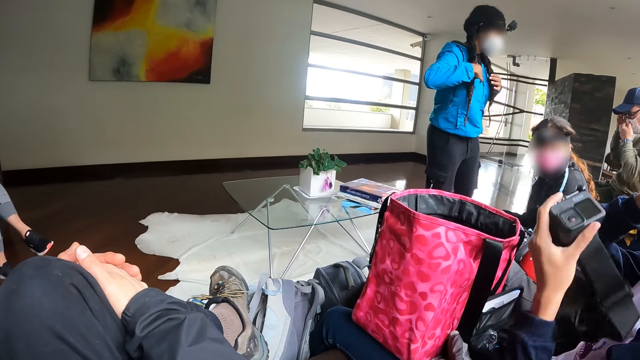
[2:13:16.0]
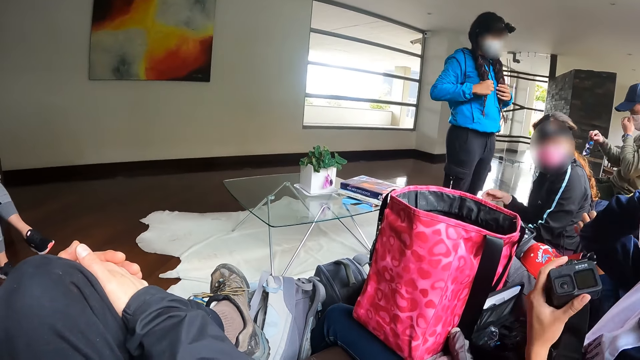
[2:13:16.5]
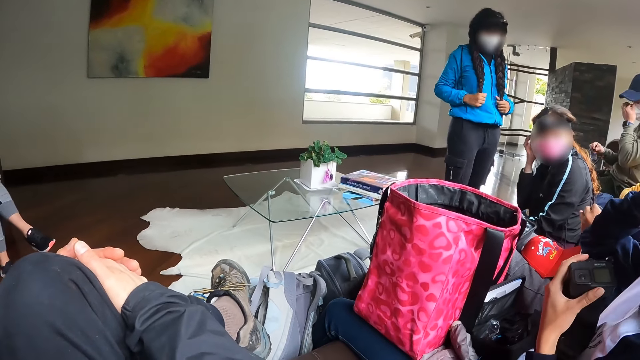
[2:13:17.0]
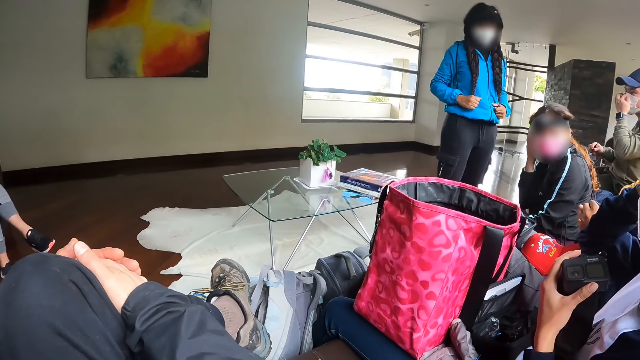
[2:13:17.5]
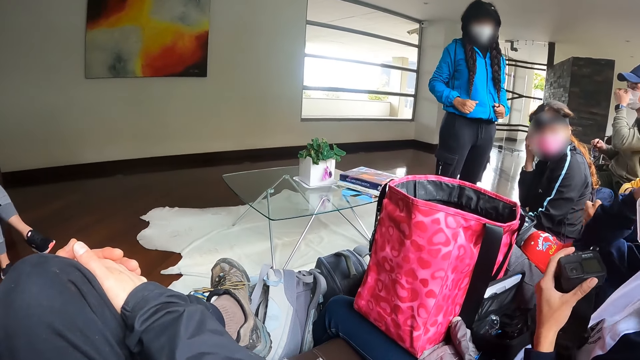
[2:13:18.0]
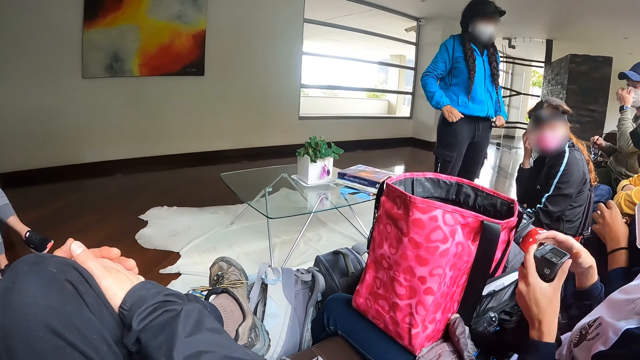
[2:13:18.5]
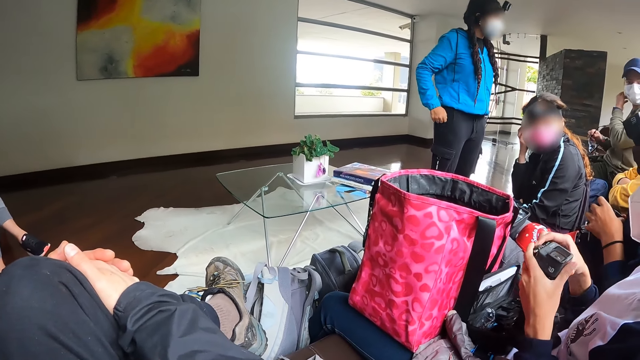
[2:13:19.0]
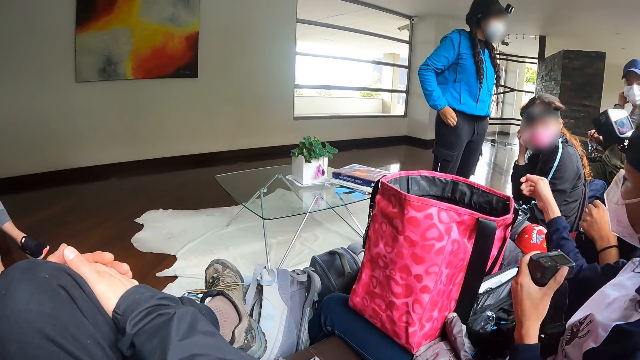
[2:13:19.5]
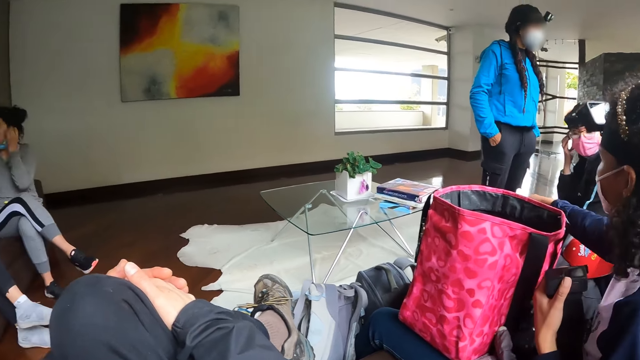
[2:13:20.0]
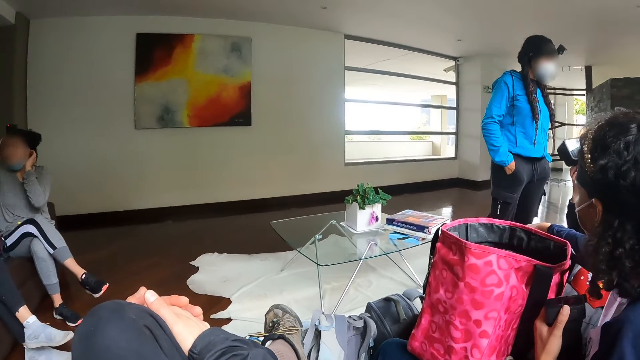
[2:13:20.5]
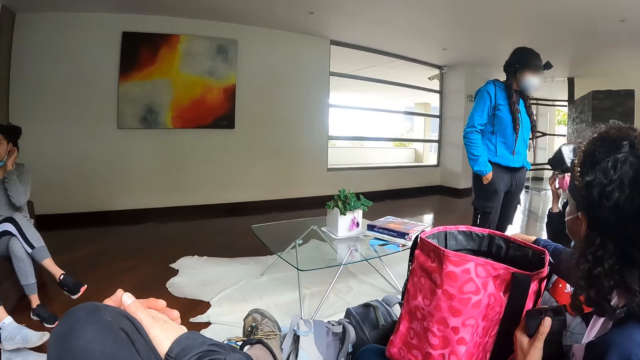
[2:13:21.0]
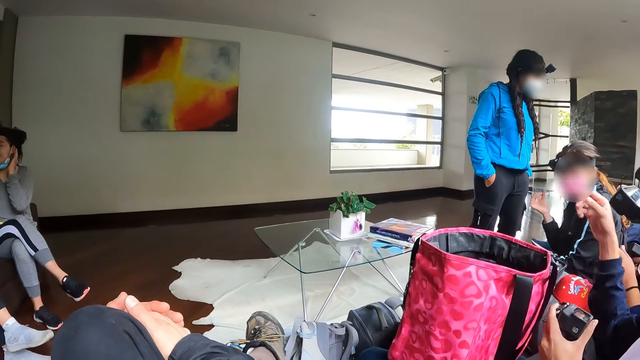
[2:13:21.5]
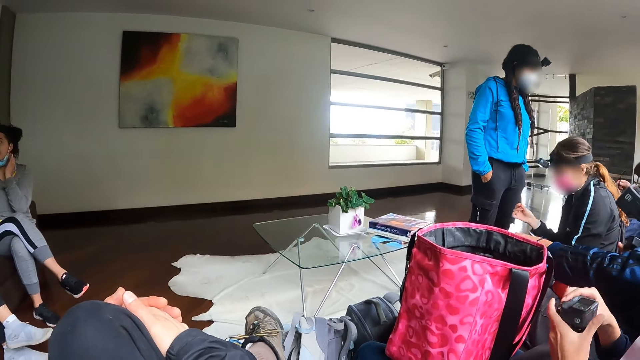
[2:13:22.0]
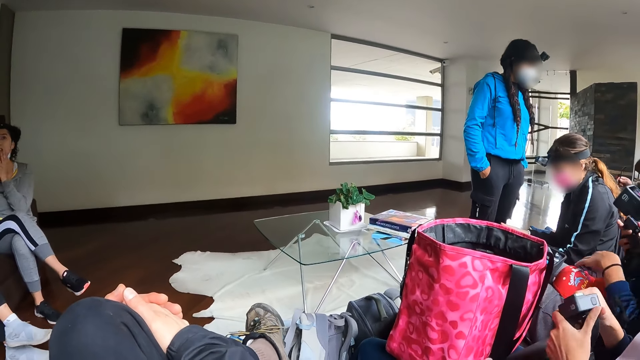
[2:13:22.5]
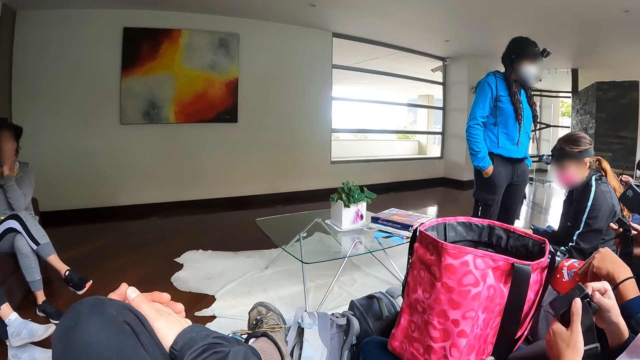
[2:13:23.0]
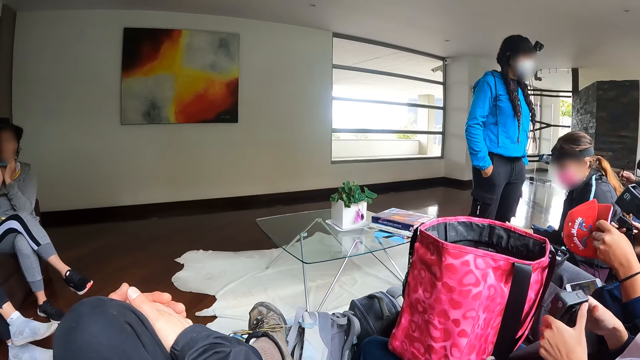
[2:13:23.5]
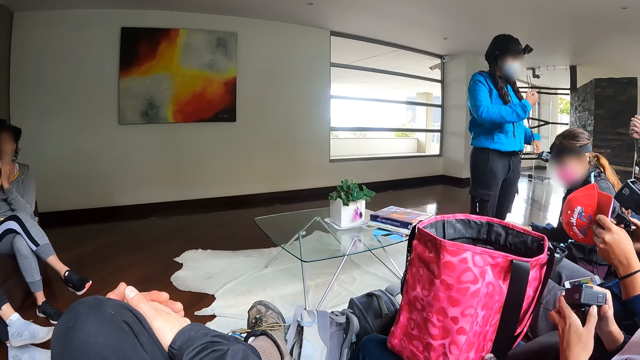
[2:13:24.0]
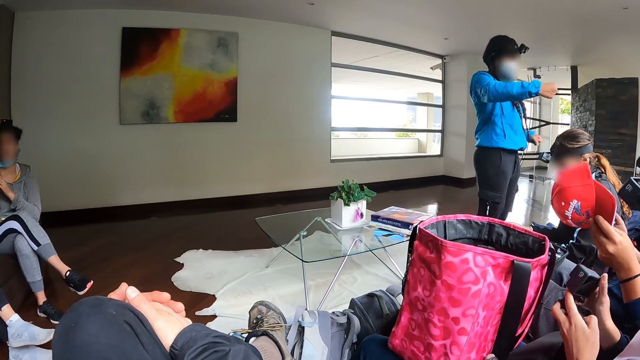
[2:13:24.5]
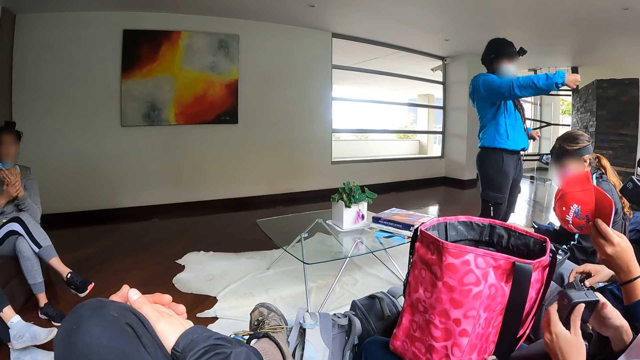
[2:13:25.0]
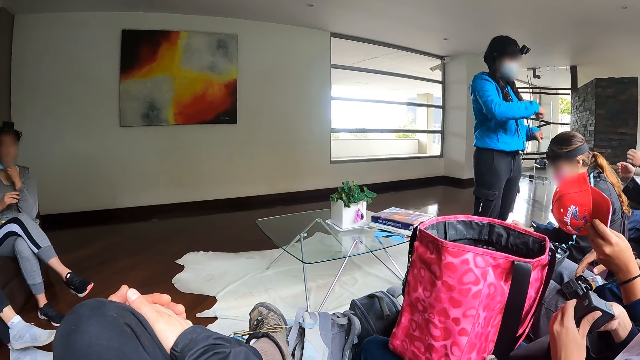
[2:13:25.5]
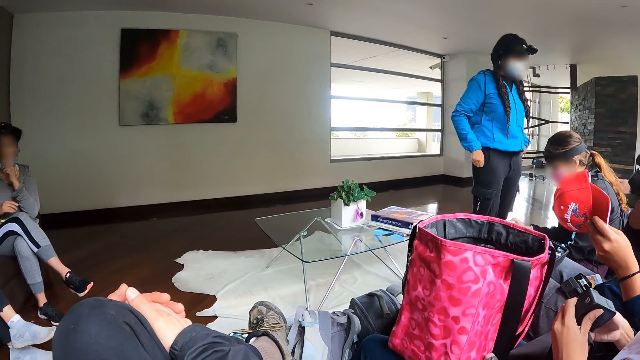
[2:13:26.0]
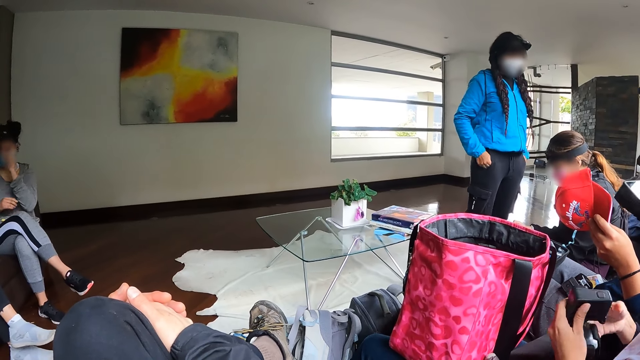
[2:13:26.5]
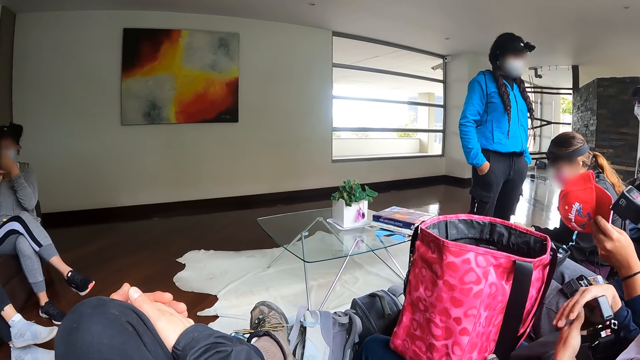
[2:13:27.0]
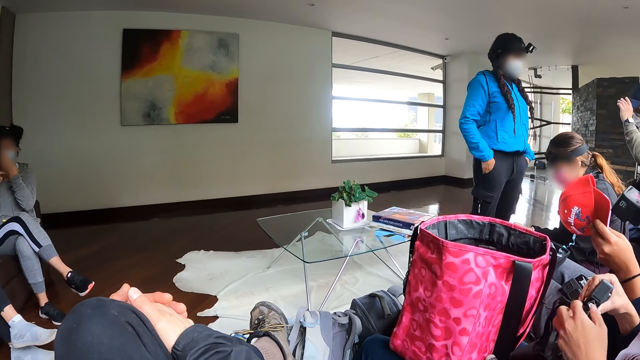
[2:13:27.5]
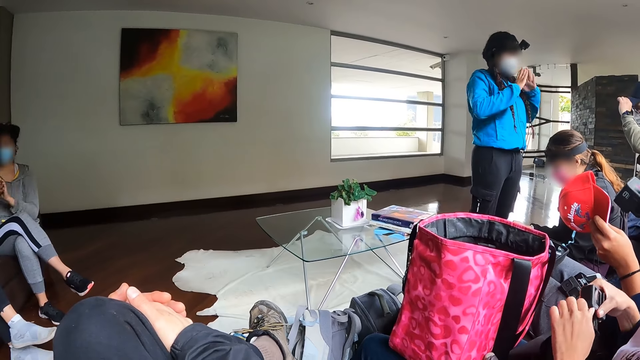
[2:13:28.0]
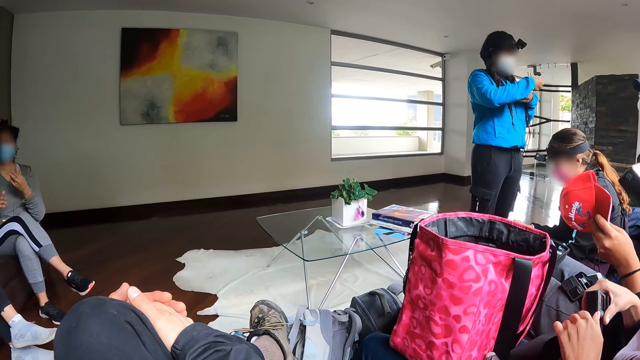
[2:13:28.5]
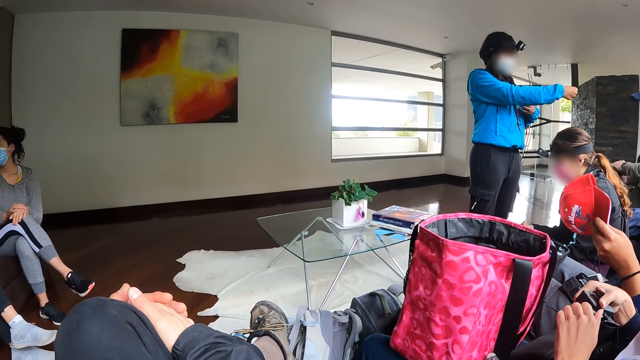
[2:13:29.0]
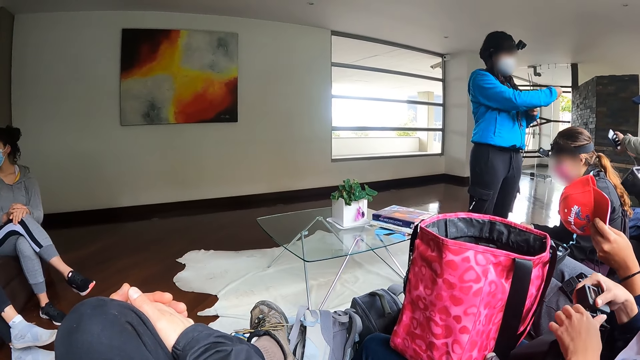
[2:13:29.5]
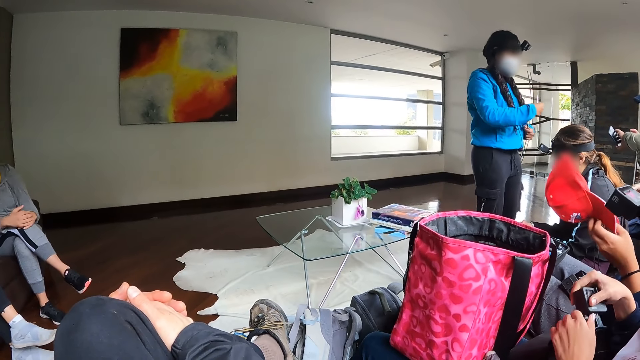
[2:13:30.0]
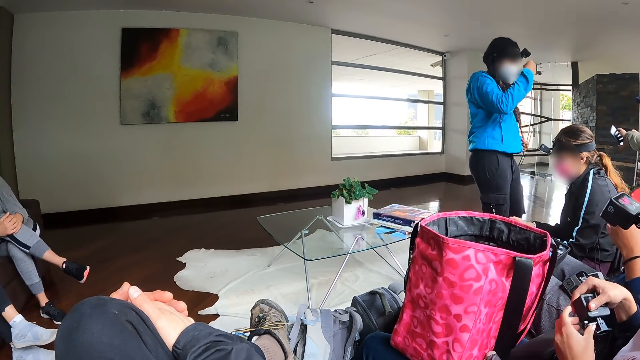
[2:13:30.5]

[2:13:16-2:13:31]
A man removes glasses on his face with his right hand and adjusts a nose mask on his face with his left hand. A woman holds the camera with both hands. Another woman picks the face cap from her lap with her left hand. The first woman detaches the camera from the headgear with both hands. A third woman interacts with the group of people in the living room. The second woman places the camera on her right hand on her lap. The first woman loosens the clips on the camera and the headgear in her left hand with her right hand, passes the camera and the headgear from her left hand to her right hand, and loosens the clips on the camera and the headgear, both in her right hand, with her left hand.

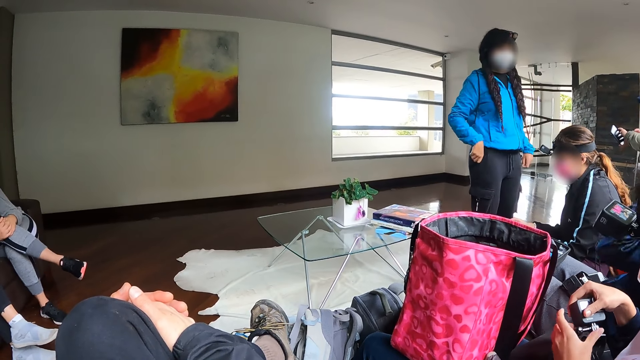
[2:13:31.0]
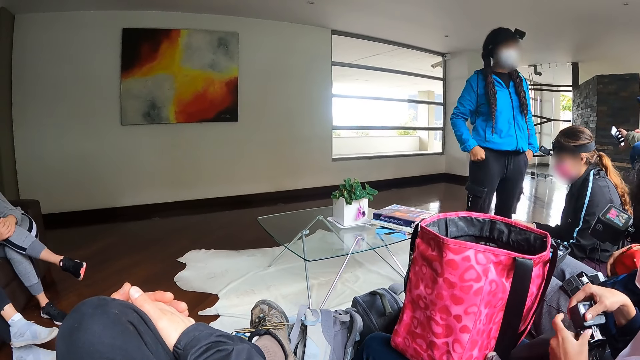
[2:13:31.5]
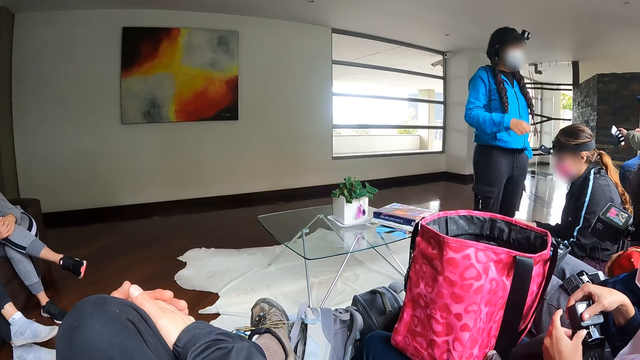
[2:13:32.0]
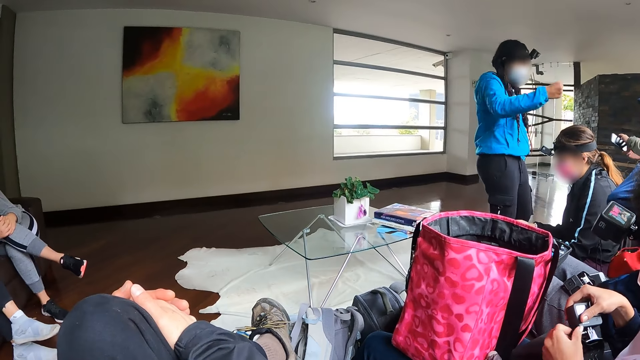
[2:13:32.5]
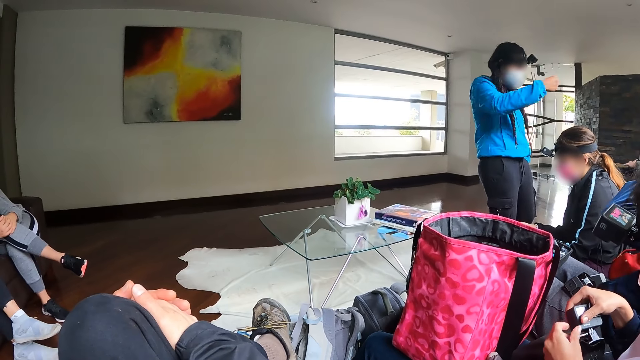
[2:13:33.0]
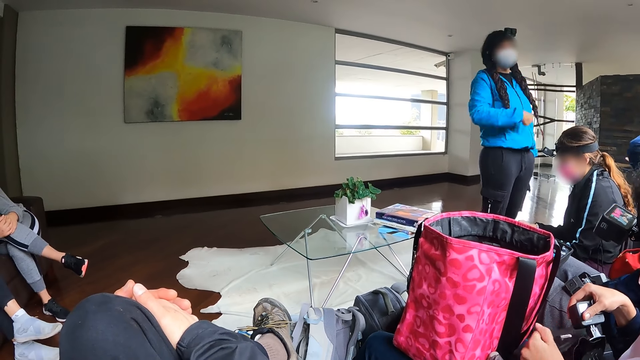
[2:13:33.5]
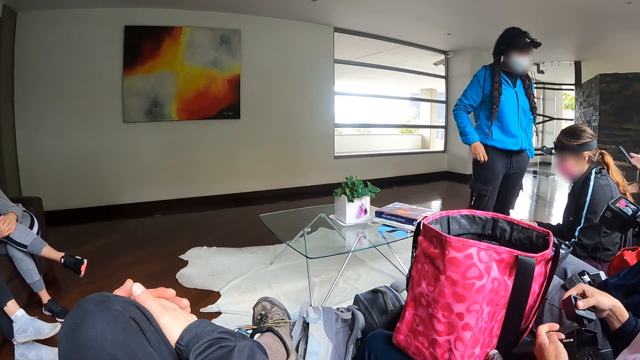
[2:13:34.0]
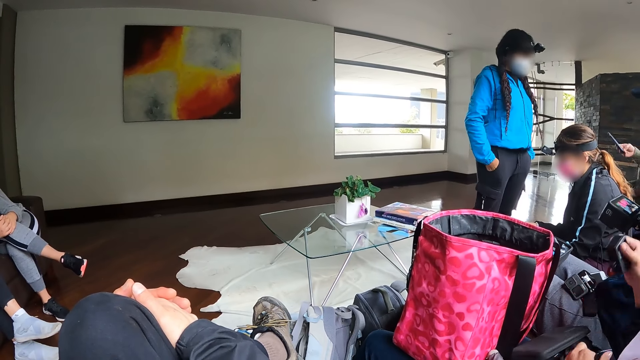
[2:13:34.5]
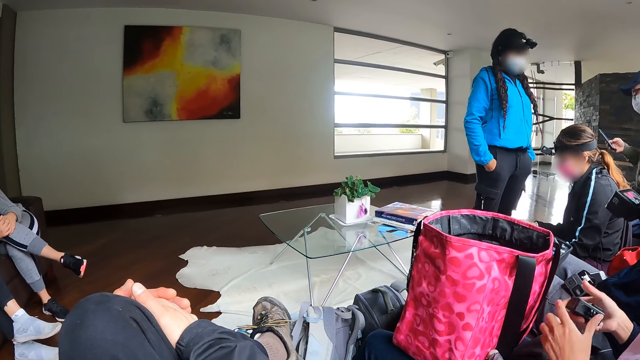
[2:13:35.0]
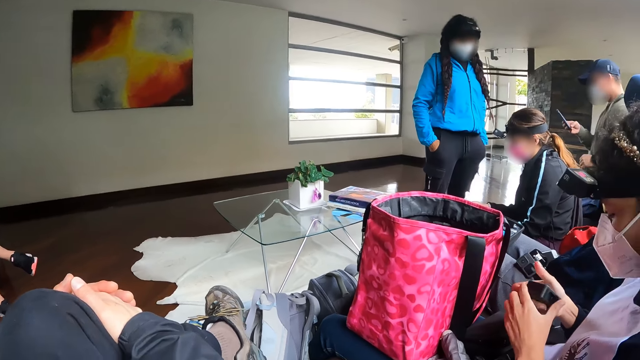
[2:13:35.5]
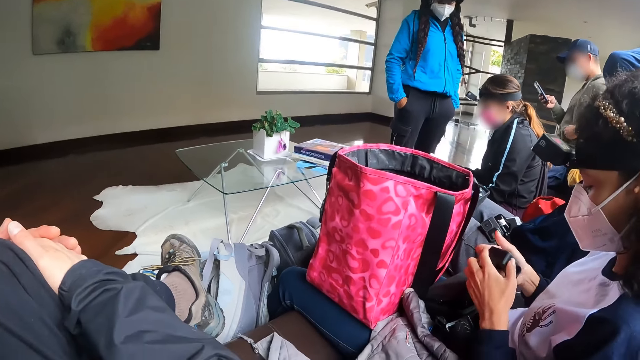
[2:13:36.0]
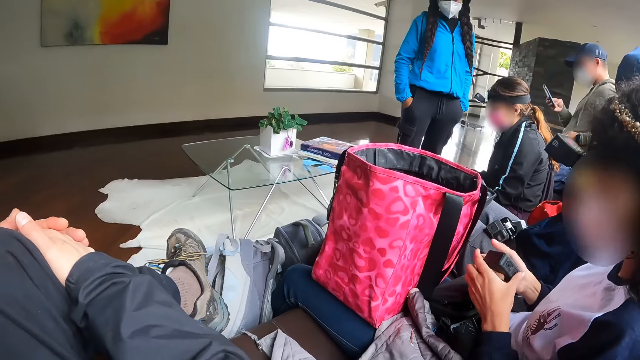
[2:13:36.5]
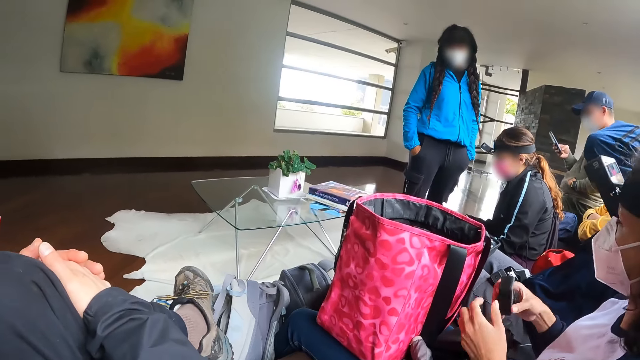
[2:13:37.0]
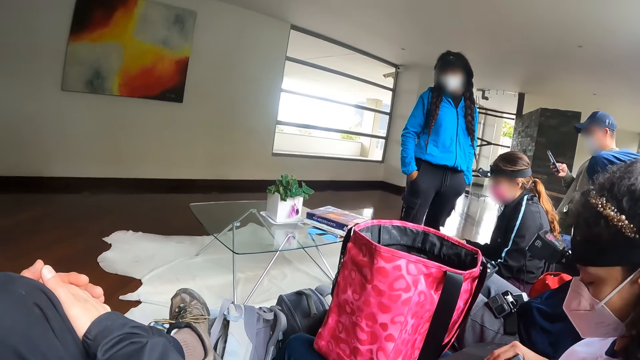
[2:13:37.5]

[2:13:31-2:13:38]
A man operates a phone in his right hand. A woman detaches the camera from the headgear with both hands and opens the battery slot of the camera in her right hand with her left hand.
